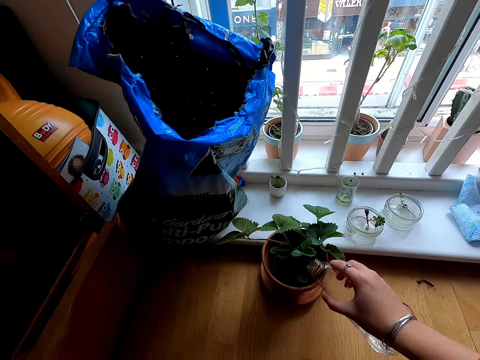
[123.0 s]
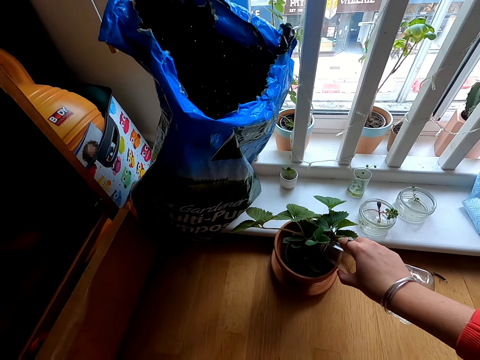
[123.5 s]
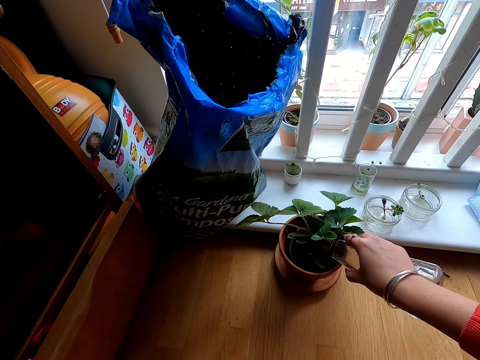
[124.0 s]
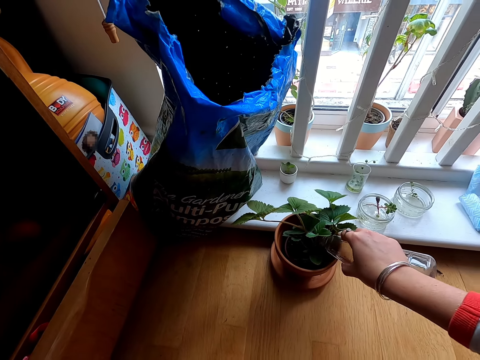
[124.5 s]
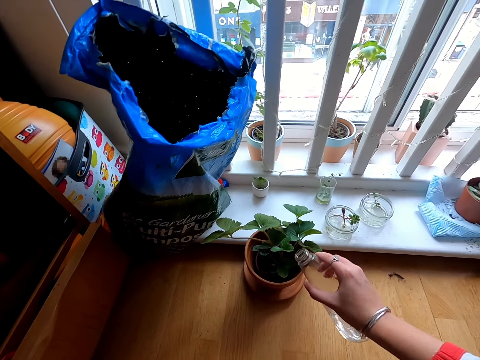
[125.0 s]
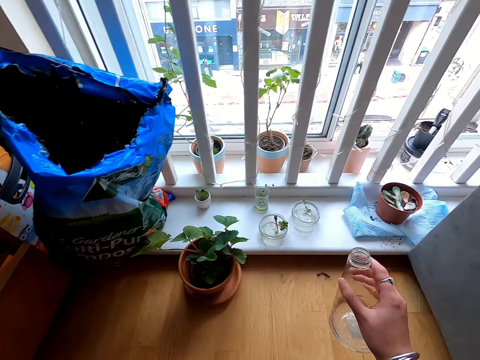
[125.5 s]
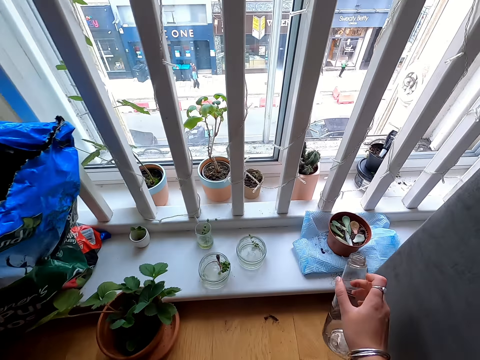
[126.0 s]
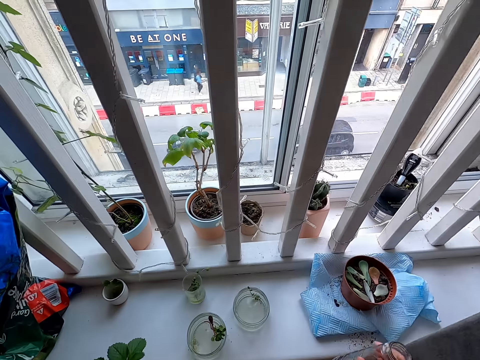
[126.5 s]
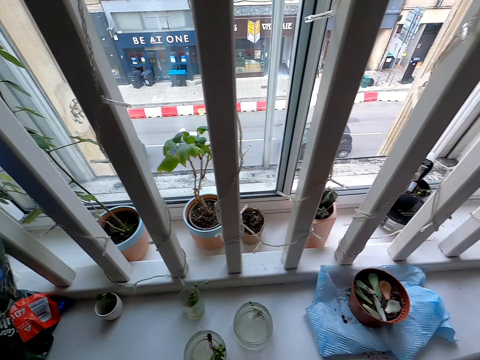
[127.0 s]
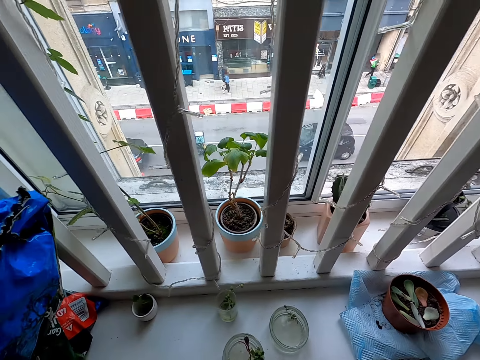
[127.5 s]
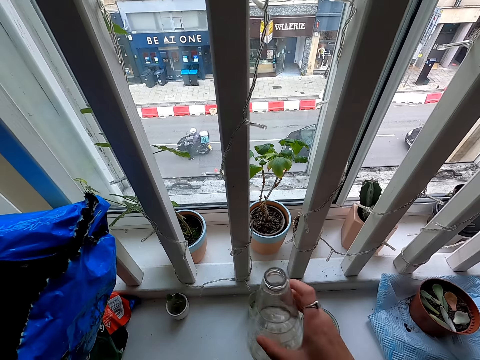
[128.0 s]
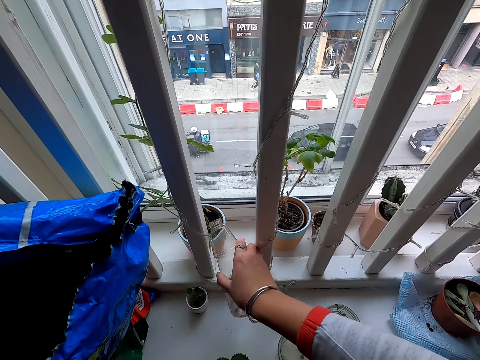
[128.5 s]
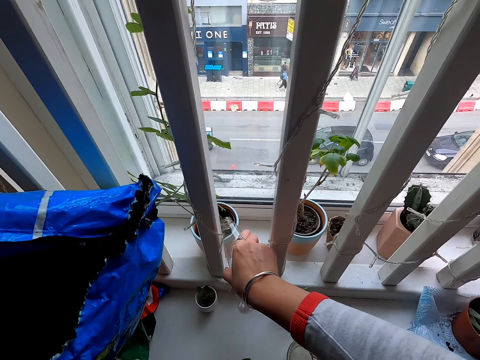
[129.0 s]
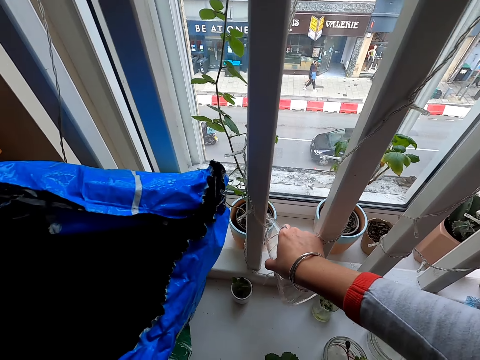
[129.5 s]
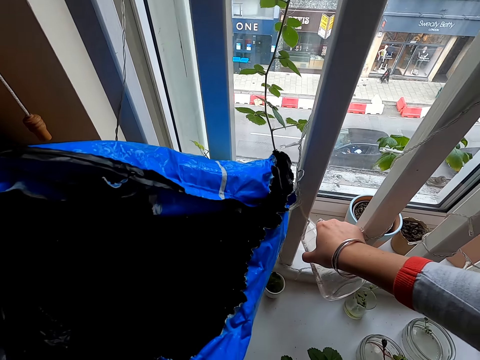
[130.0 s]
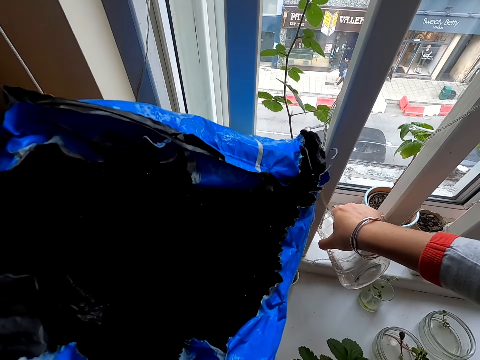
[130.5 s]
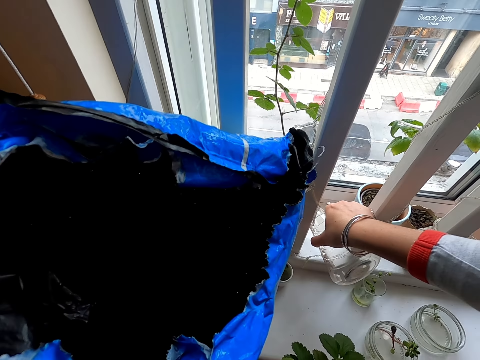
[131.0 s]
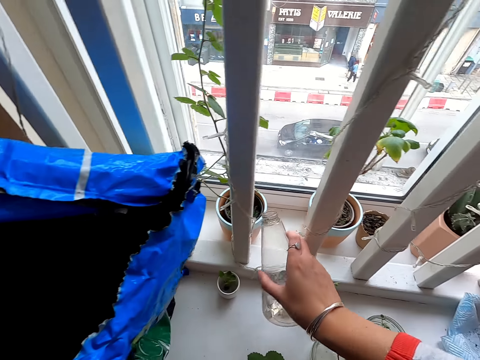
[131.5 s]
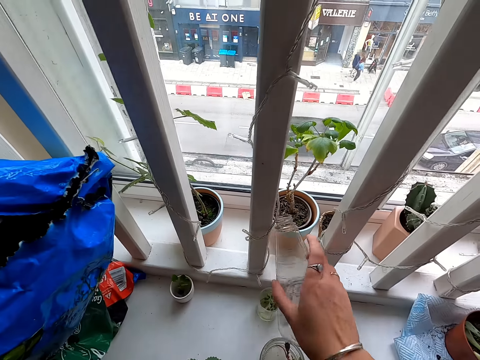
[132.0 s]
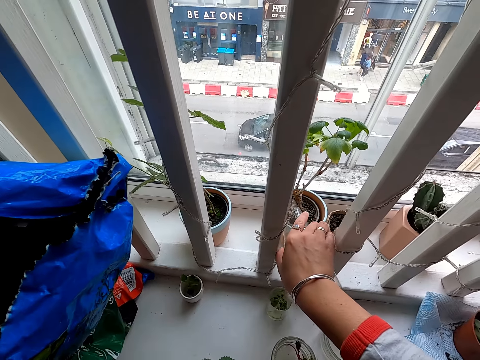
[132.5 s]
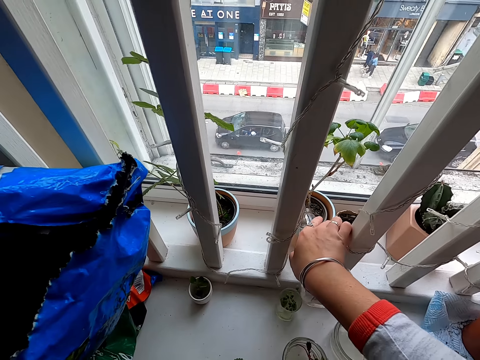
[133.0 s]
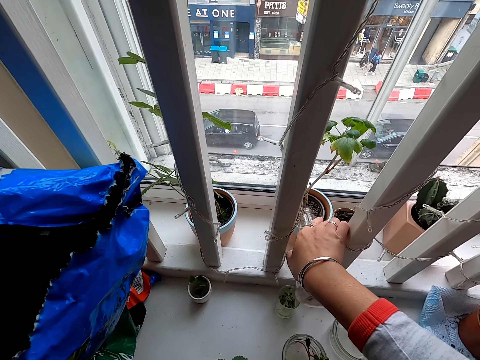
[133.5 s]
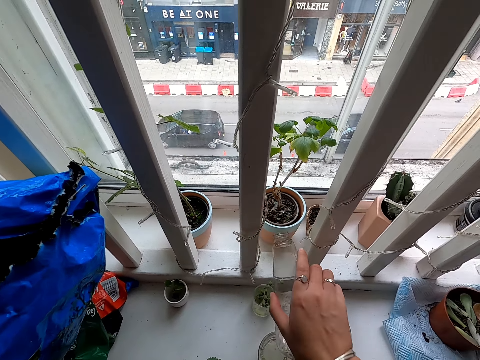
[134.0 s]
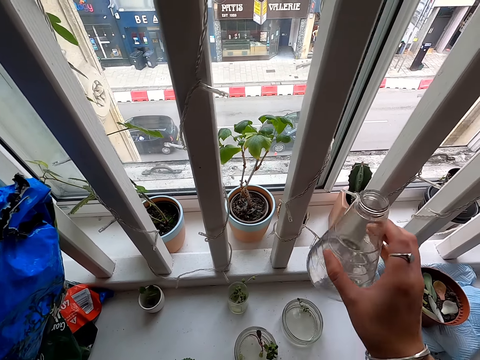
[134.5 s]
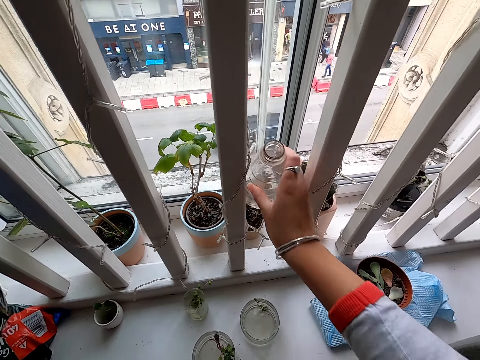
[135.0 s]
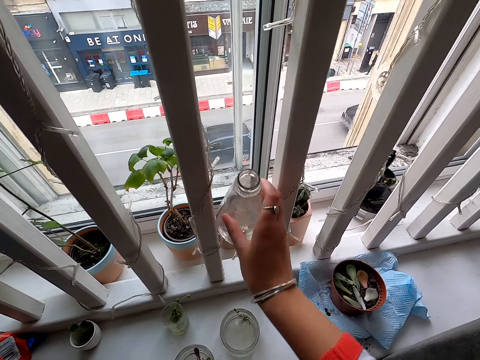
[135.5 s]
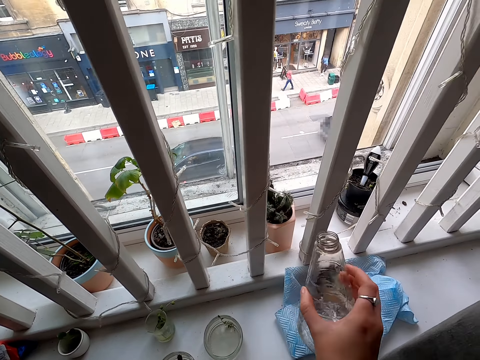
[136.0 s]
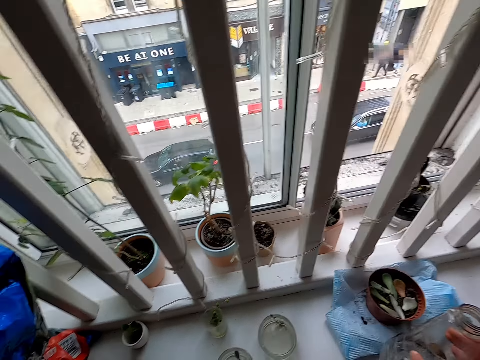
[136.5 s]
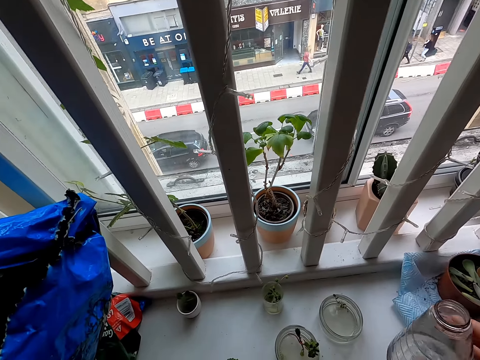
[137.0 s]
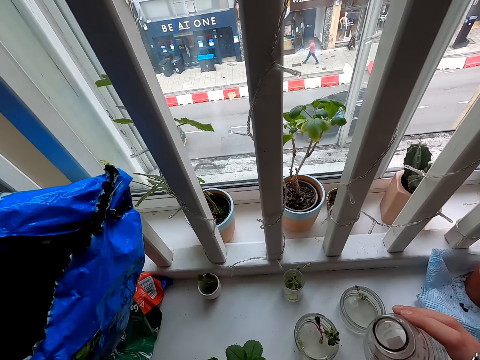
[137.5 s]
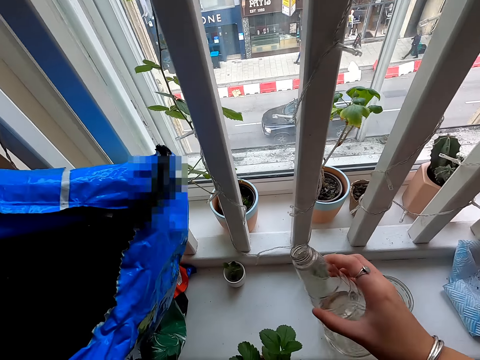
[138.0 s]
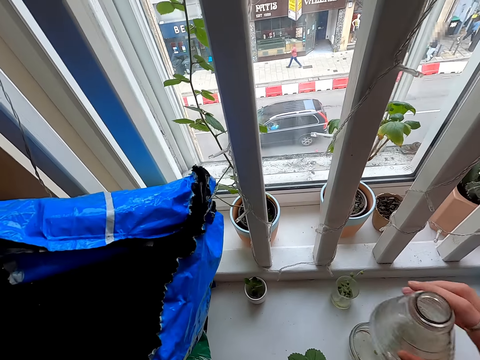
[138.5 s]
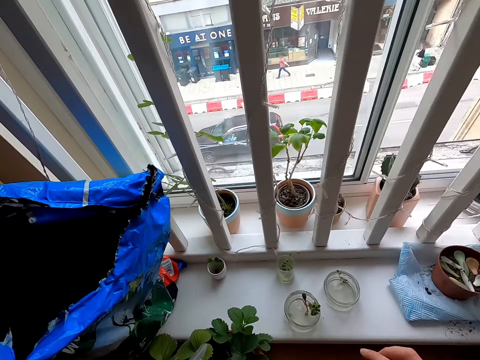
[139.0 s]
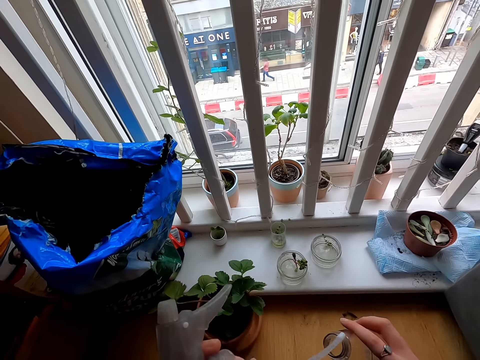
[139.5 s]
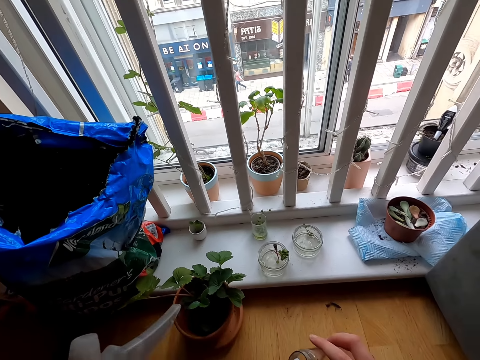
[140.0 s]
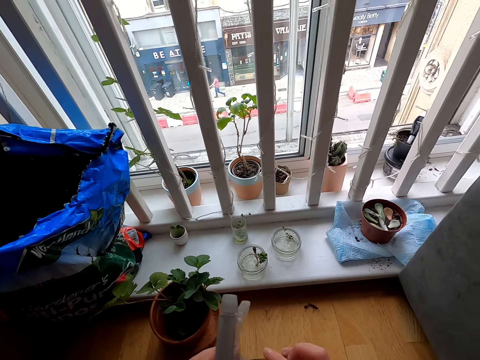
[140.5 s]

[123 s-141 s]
The camera wearer lifts the bottle. They water the plant. They lift the bottle. They look at the flowers. They lift the bottle. They water the plant. They lift the bottle. They water the plant. They lift the bottle. They pass the bottle between the rails. They lift the bottle. They look at the flowers. They lift the bottle. They close the bottle with the self-priming spray mechanism.

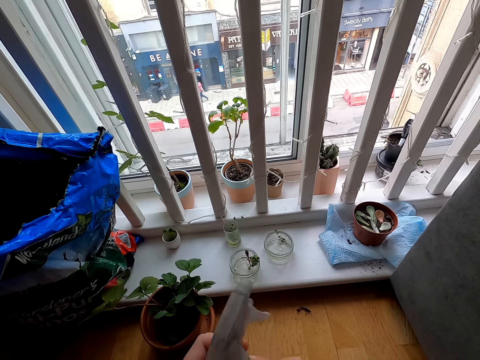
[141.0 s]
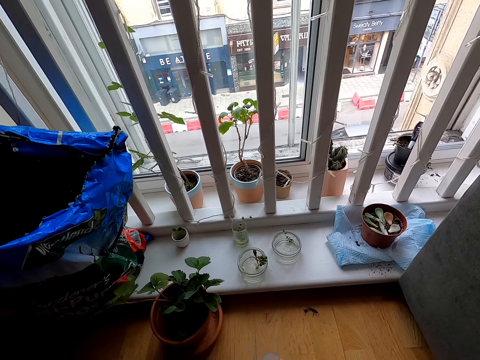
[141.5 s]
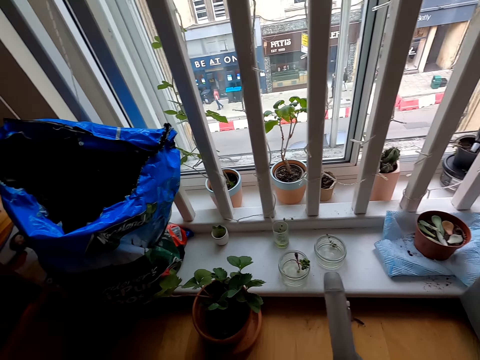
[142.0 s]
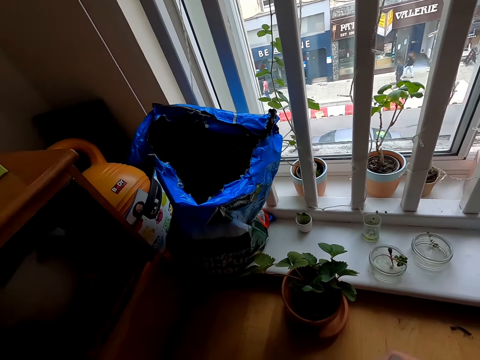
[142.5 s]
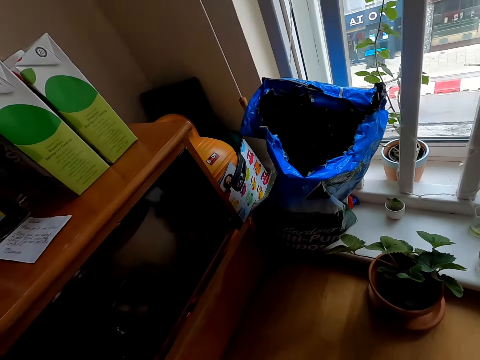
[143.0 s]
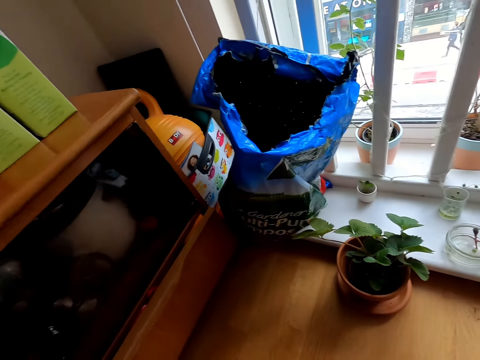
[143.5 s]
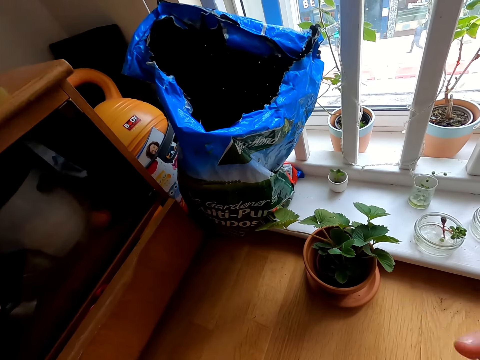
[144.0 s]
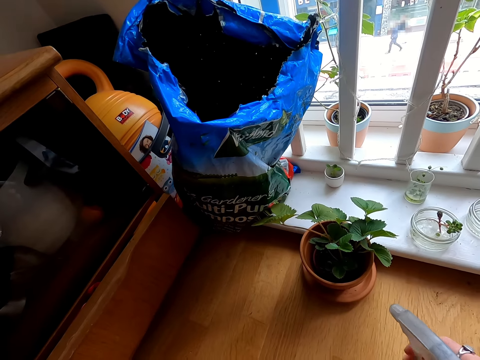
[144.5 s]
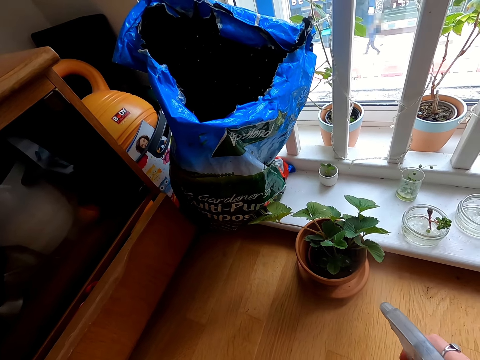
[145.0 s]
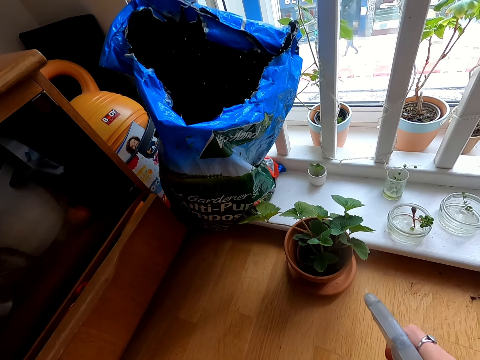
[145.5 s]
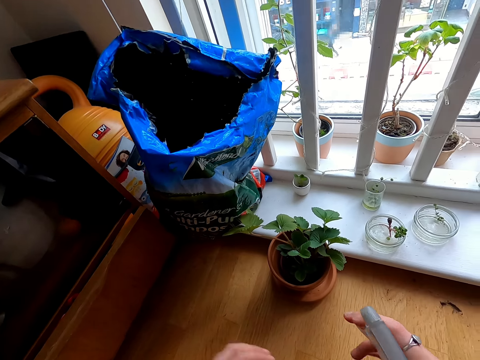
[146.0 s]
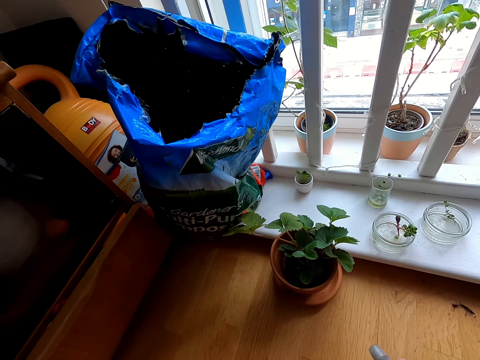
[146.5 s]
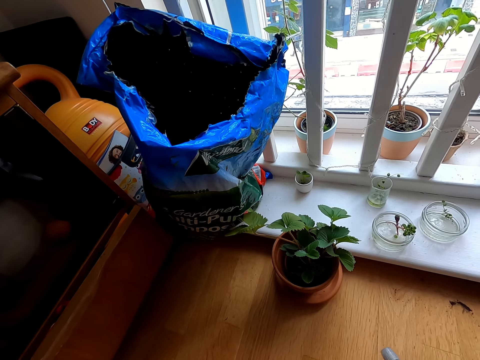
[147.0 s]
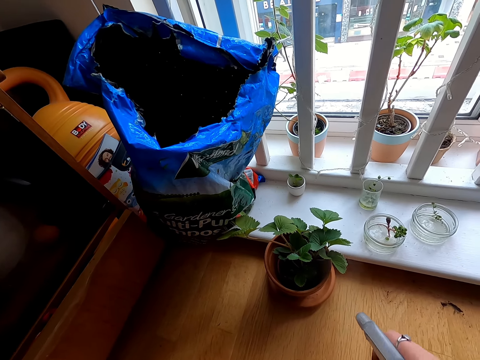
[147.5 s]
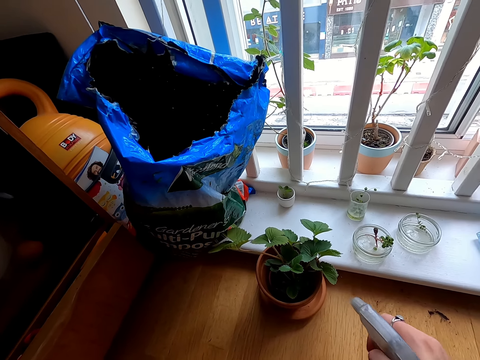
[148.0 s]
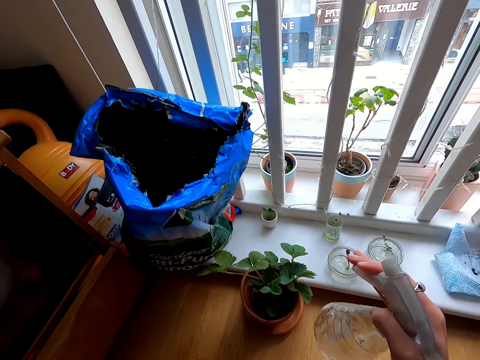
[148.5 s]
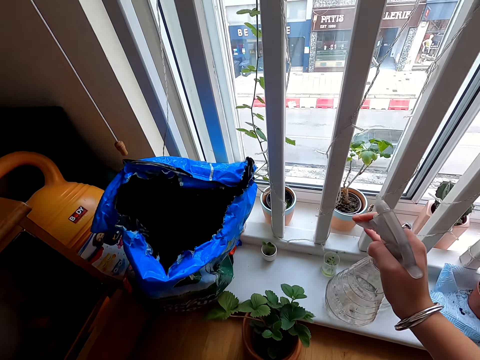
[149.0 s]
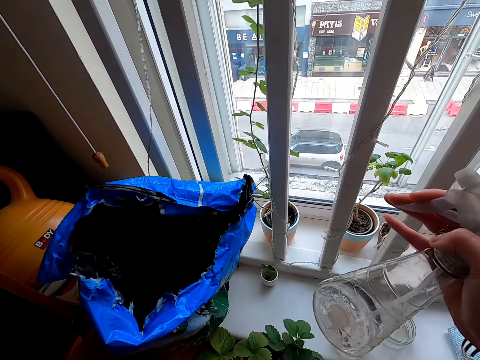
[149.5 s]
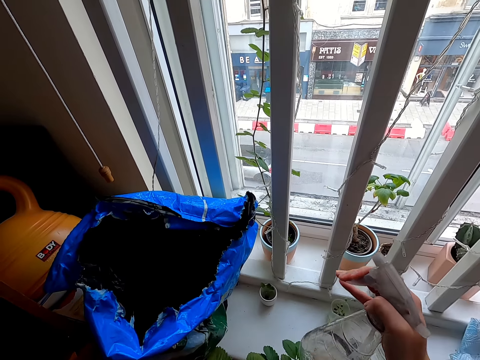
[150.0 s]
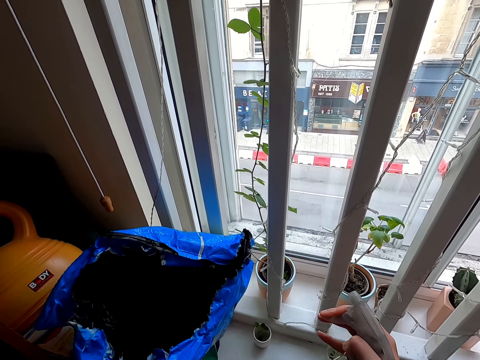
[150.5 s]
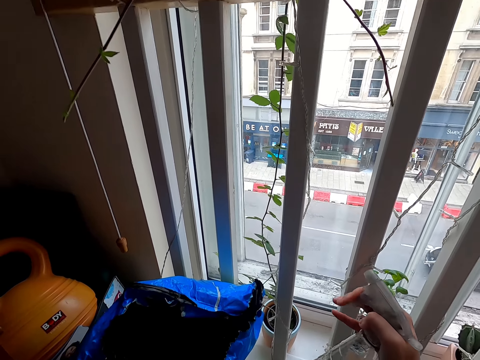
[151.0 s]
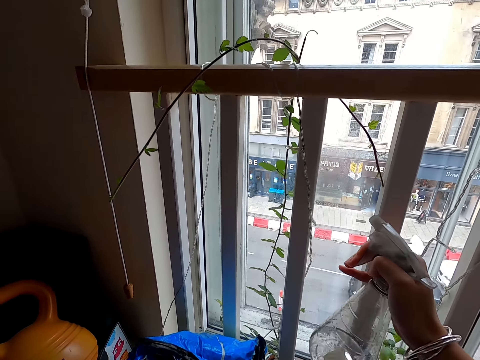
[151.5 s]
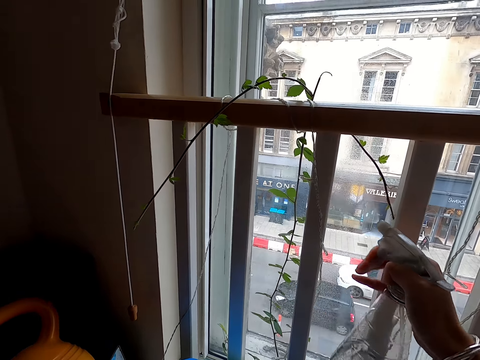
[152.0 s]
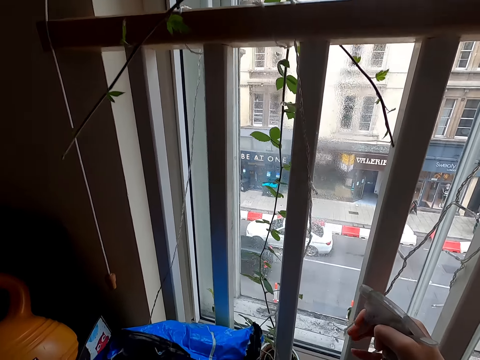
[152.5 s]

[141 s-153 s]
The camera wearer looks around. They spray the flower. They lift the bottle. They spray the flower.
